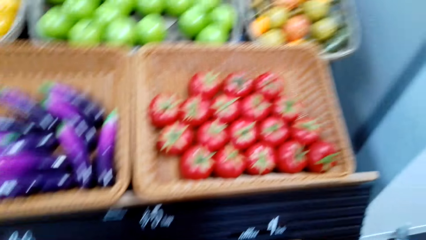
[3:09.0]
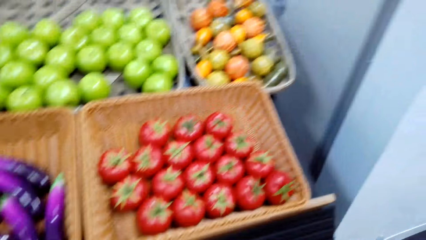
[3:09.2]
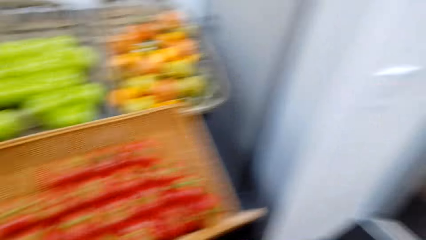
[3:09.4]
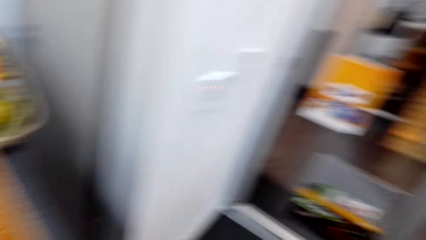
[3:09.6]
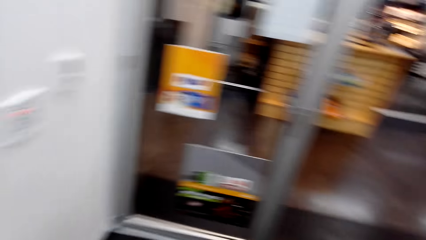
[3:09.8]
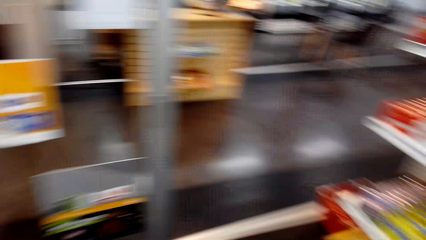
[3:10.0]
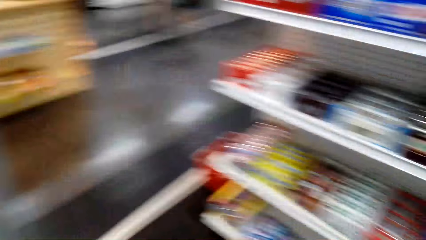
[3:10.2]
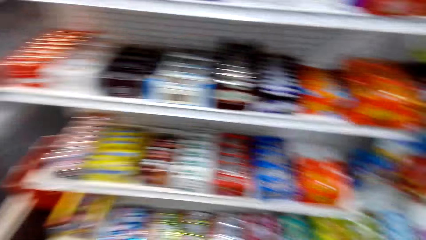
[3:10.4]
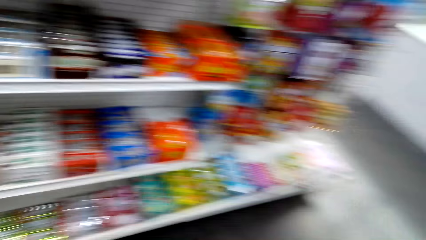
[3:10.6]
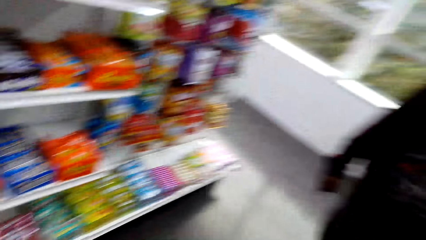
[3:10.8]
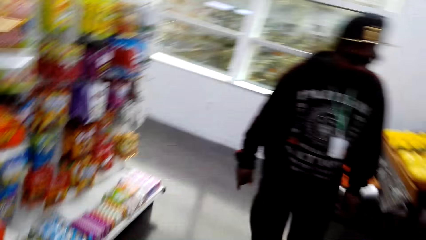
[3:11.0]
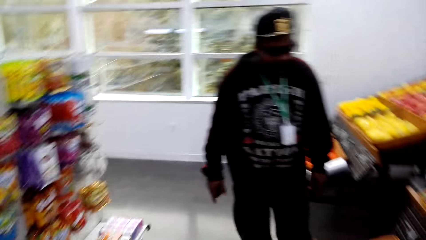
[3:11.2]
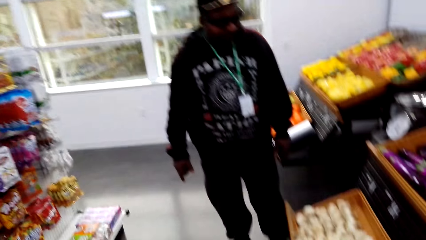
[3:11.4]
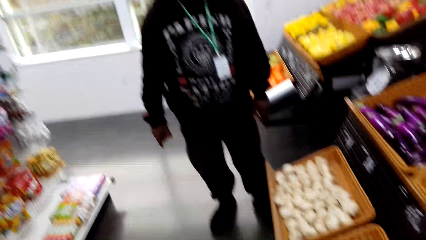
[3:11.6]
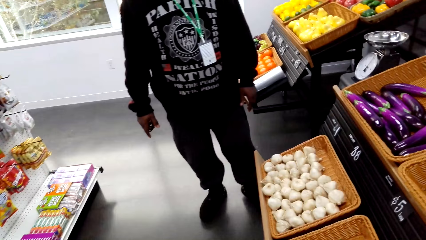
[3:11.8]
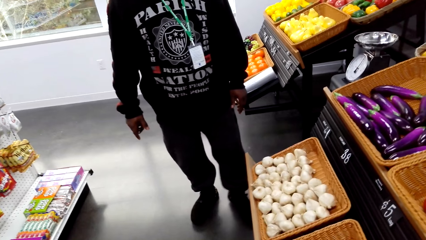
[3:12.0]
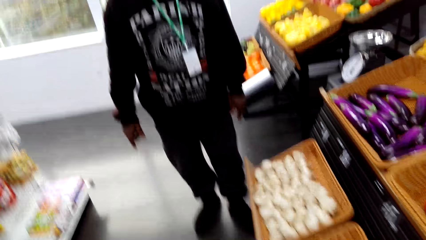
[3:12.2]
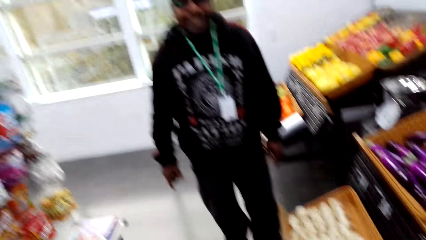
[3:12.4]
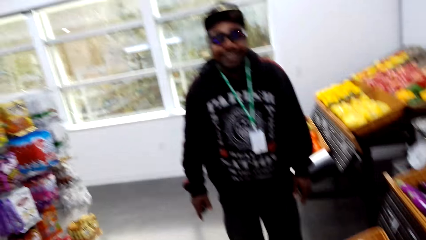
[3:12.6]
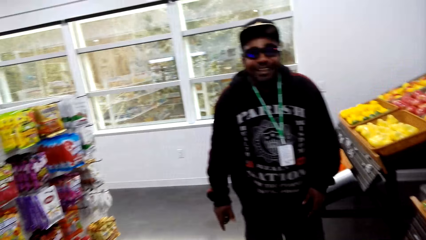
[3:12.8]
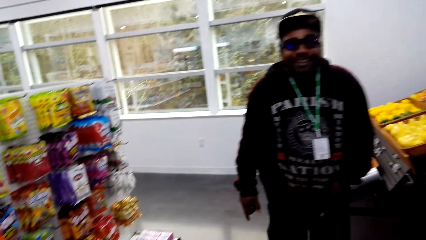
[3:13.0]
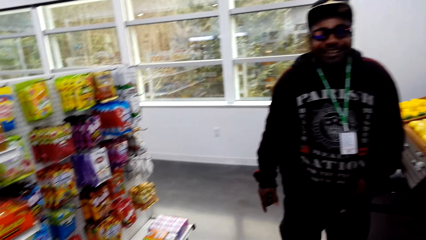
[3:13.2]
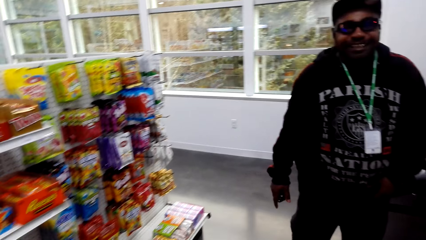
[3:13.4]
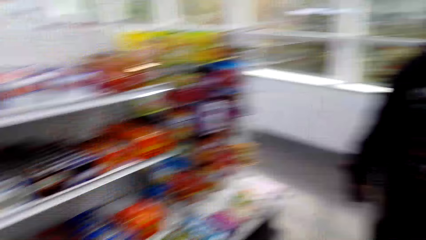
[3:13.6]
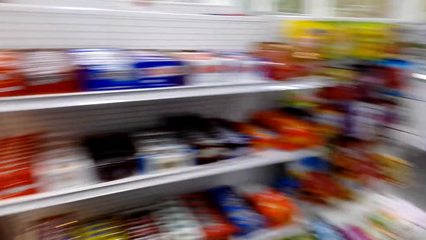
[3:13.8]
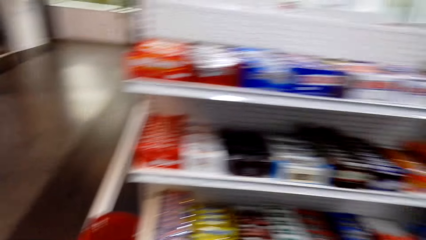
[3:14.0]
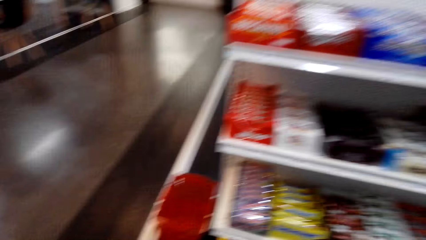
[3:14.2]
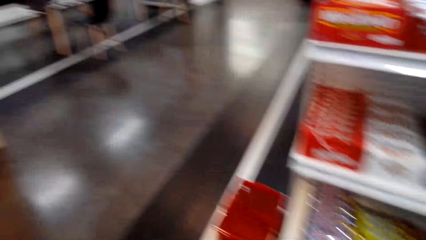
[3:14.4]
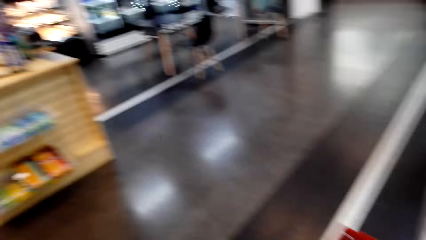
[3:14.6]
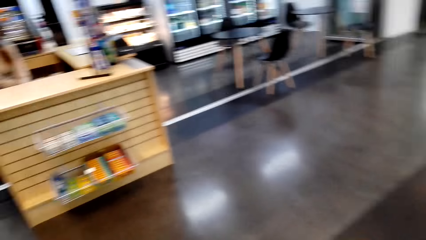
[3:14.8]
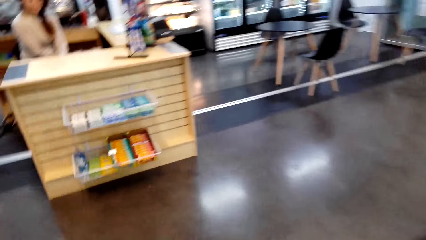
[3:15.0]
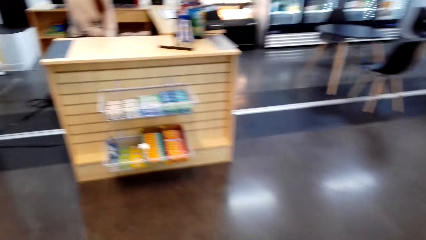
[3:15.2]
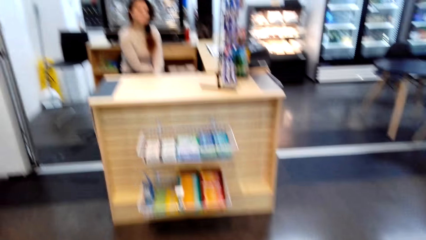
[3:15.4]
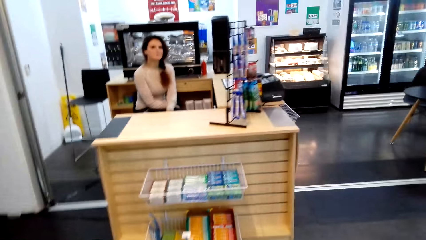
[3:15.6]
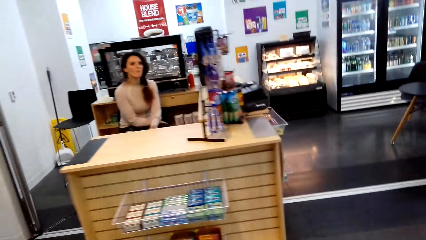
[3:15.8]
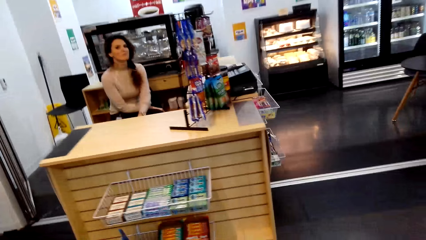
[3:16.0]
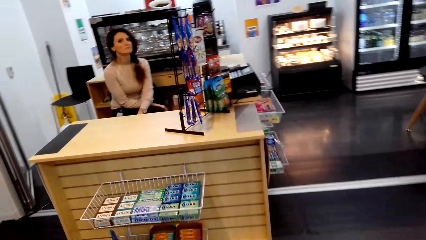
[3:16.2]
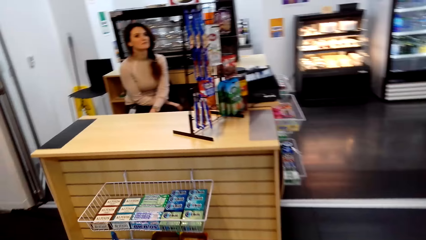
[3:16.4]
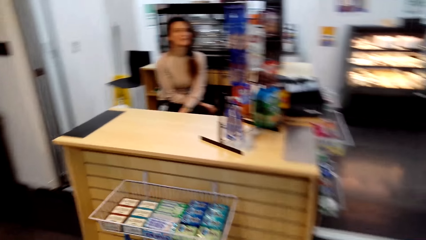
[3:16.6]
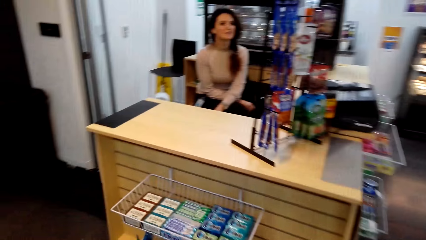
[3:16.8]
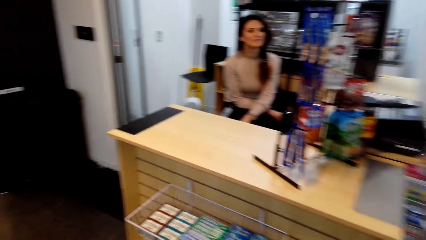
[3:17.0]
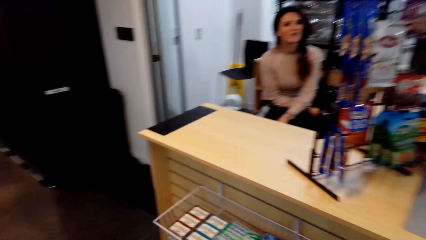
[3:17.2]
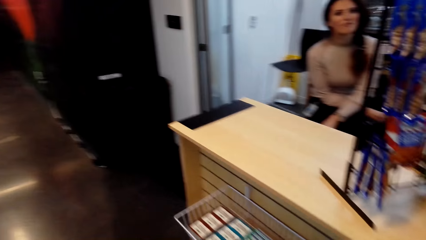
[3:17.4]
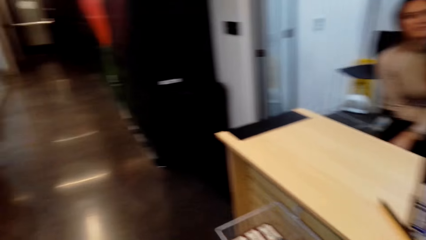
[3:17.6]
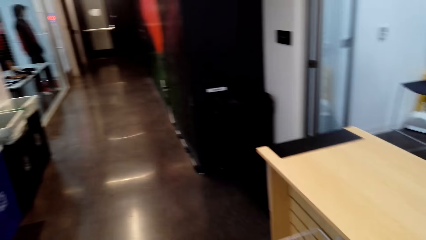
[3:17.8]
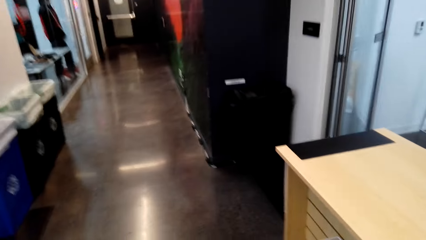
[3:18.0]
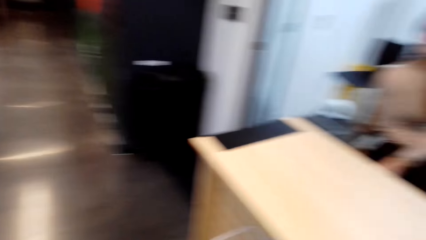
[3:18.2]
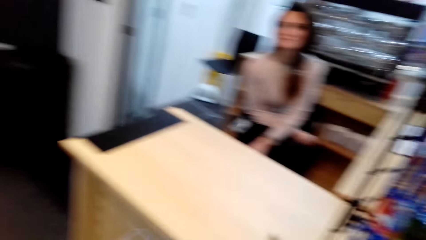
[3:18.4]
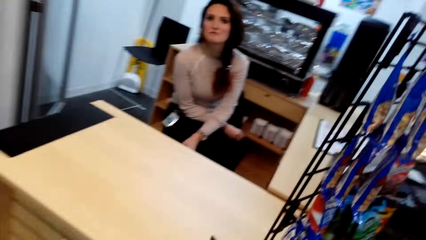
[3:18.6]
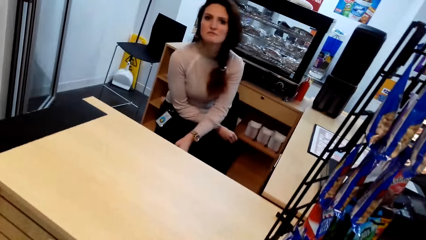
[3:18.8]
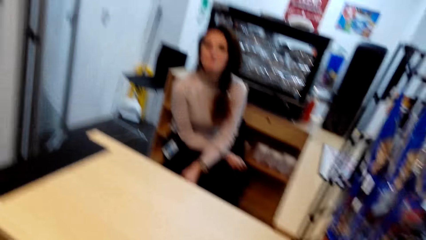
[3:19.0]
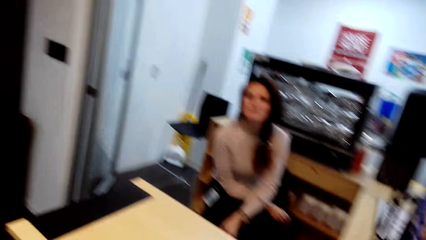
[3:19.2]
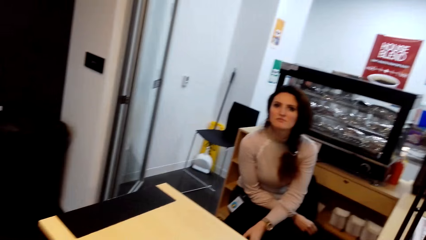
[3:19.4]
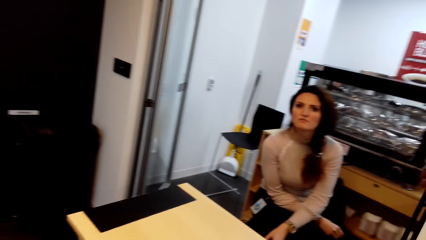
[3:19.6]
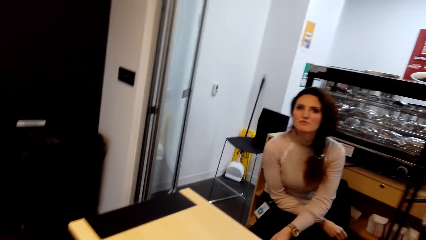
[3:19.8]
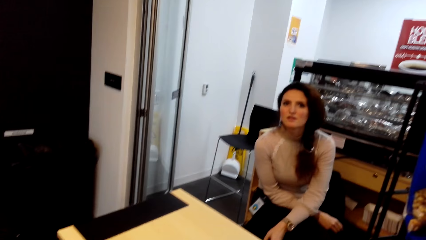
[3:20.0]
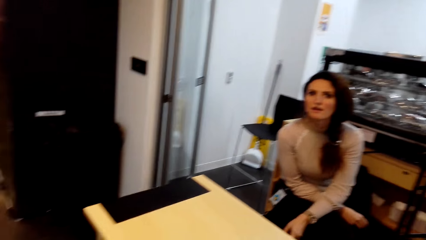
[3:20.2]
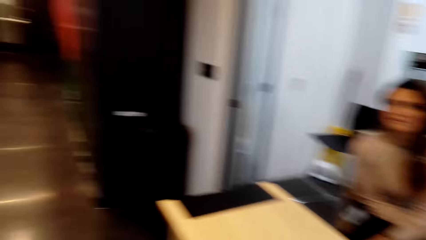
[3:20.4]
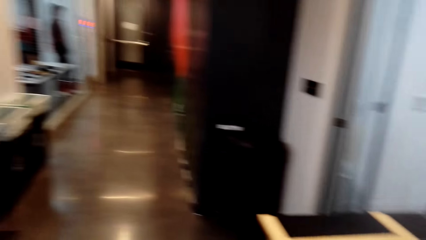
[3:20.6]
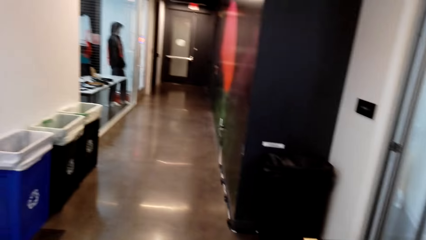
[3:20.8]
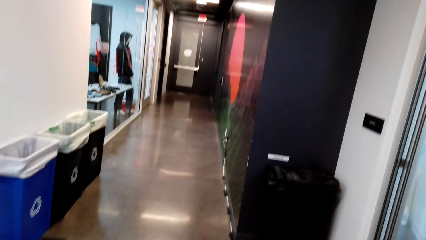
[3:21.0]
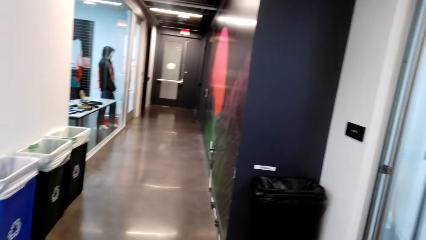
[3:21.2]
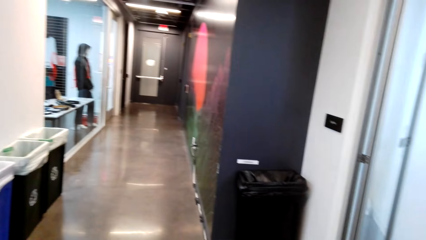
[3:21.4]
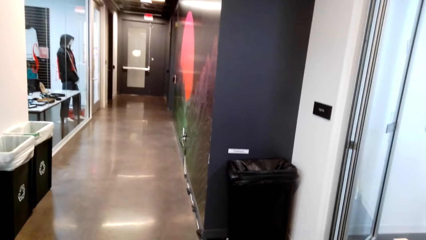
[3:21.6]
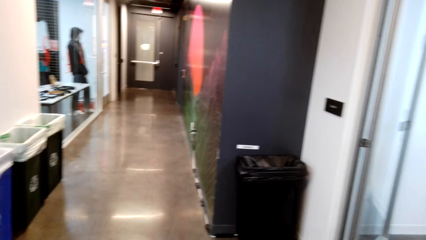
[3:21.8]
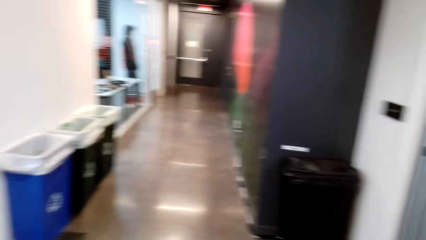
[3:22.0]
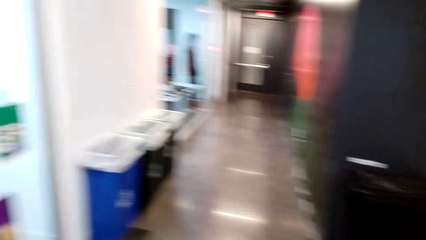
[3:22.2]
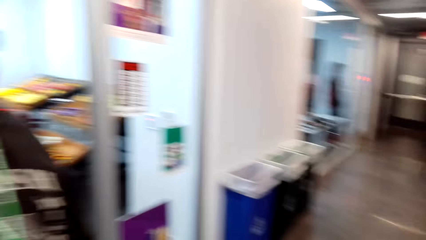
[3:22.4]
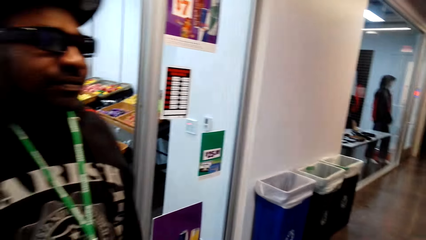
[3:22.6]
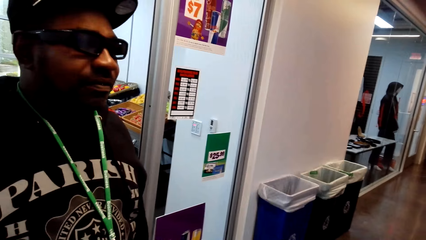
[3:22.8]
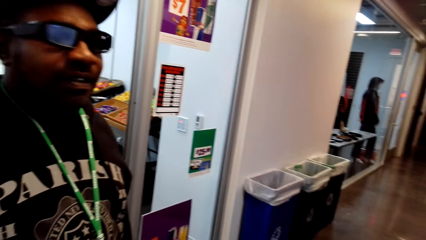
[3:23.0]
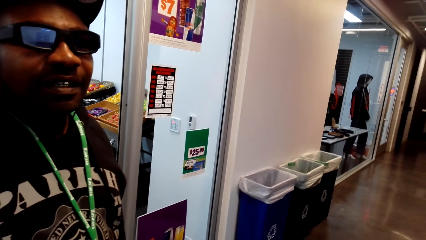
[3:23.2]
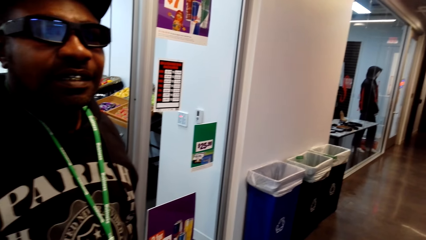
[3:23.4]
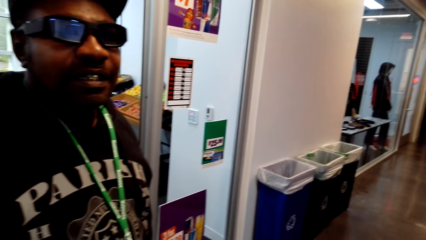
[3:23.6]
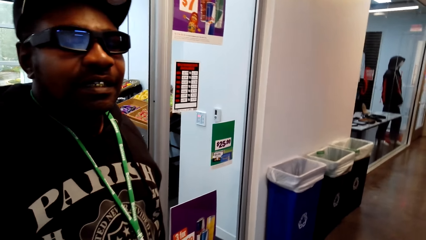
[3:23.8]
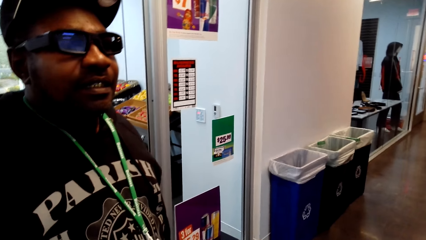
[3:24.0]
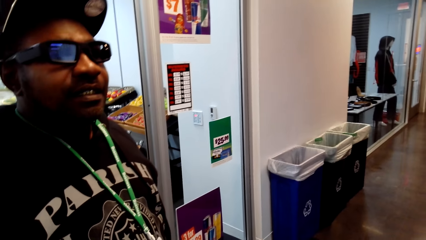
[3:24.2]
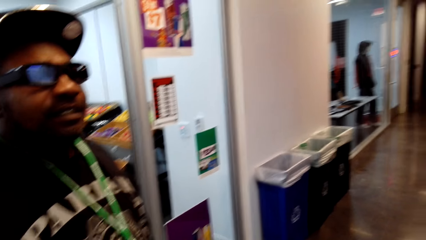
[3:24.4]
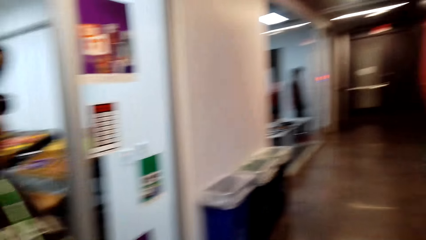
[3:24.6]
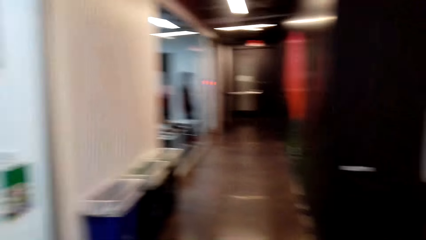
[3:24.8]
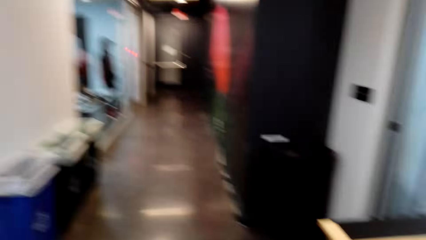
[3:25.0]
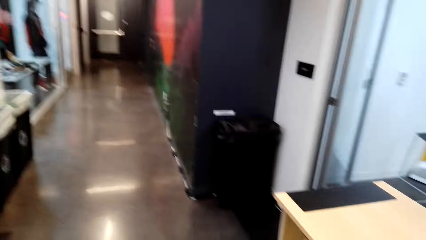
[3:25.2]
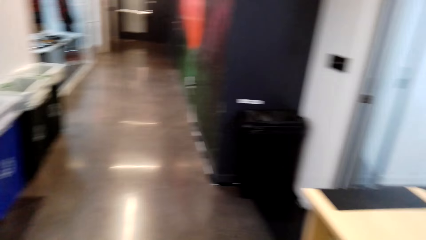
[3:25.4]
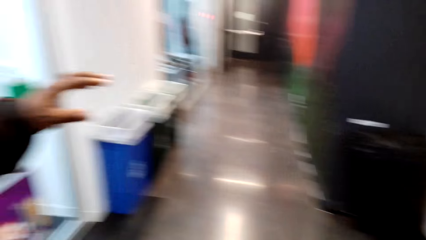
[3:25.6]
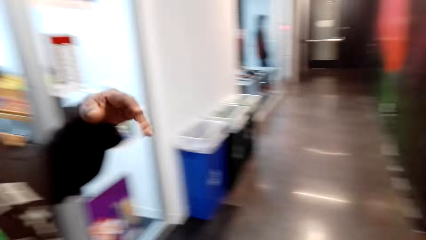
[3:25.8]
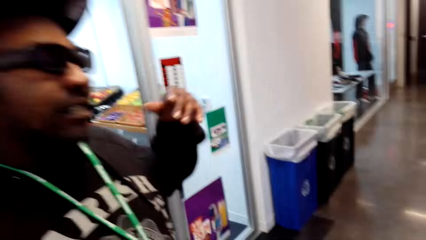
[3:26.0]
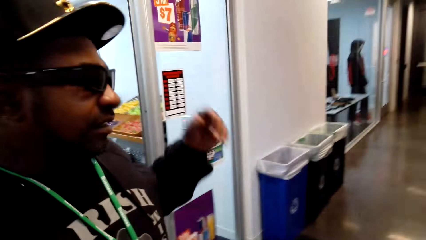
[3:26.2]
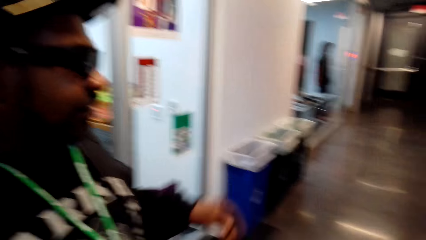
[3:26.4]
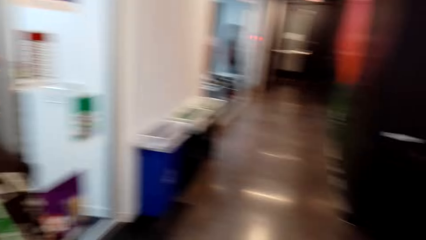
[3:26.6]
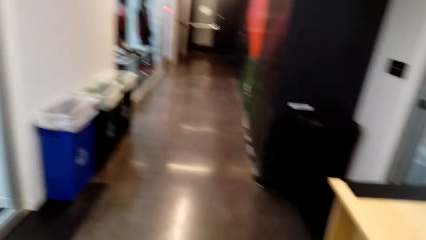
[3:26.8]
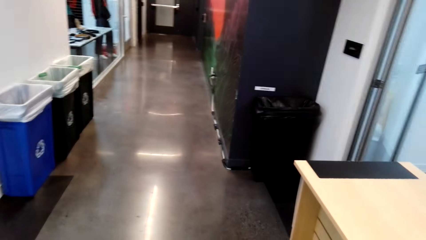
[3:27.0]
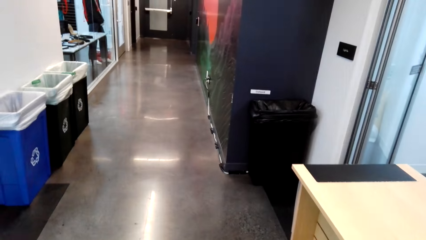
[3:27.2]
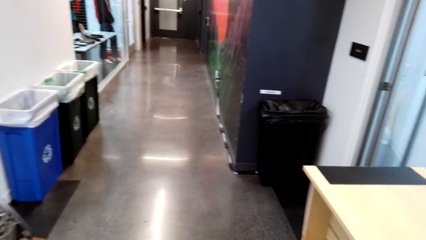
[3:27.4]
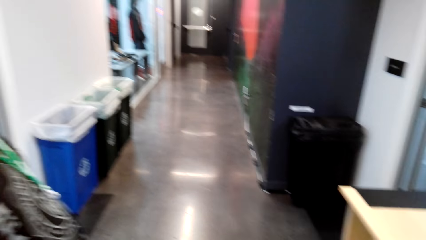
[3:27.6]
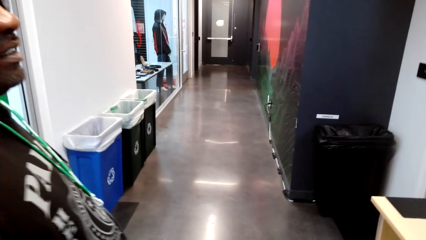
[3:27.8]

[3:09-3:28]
A man talks with the camera wearer. The camera wearer looks around the supermarket. They look around. The man talks with the camera wearer. The camera wearer walks around and talks with a cashier. The man speaks to the cashier. The cashier speaks to the man. The camera wearer looks around and talks with the cashier. The man speaks to the cashier. The camera wearer looks around.
